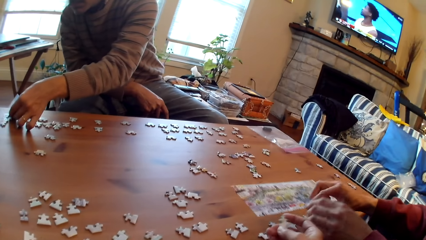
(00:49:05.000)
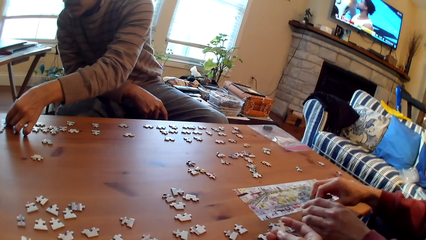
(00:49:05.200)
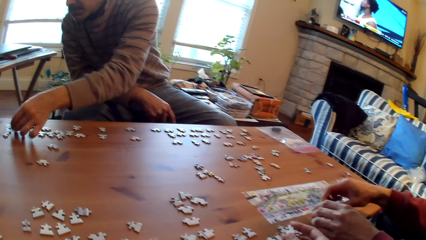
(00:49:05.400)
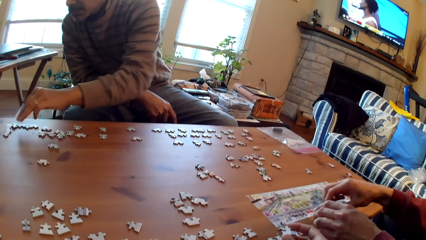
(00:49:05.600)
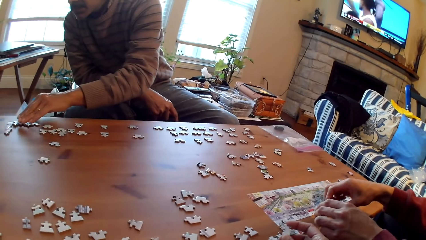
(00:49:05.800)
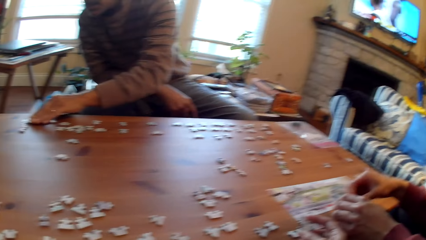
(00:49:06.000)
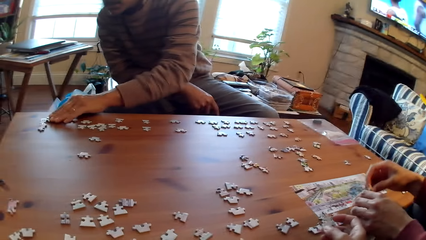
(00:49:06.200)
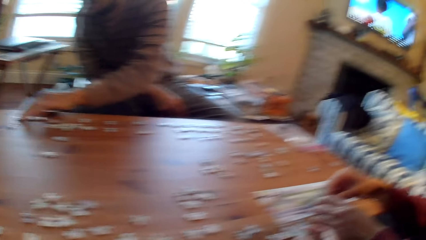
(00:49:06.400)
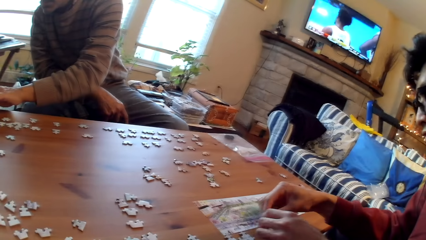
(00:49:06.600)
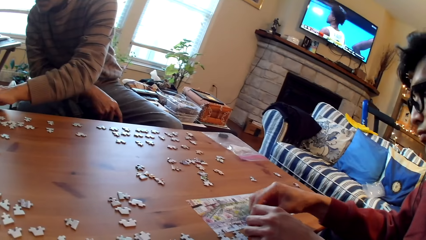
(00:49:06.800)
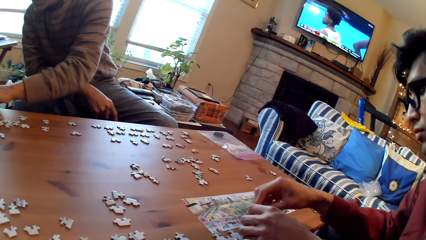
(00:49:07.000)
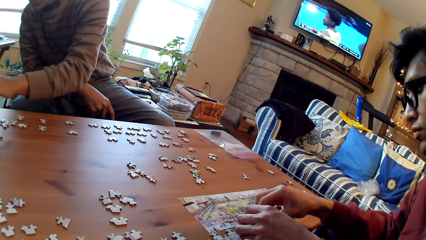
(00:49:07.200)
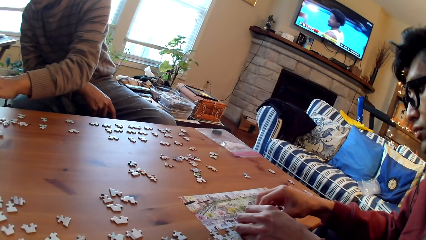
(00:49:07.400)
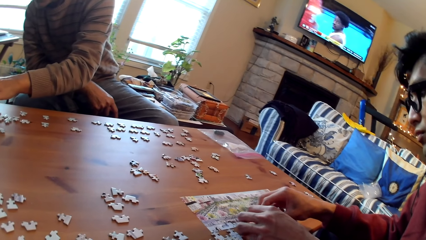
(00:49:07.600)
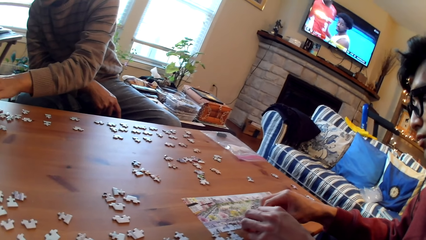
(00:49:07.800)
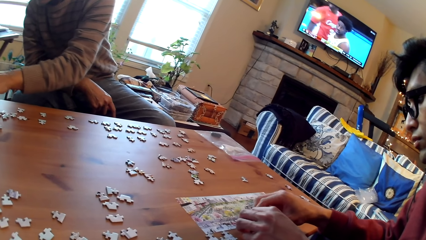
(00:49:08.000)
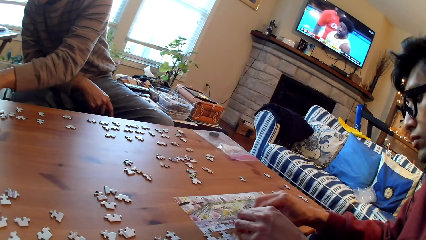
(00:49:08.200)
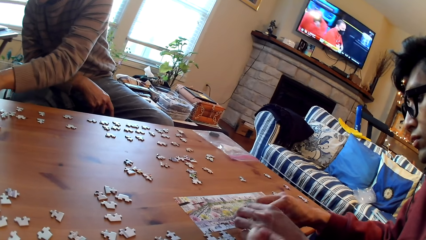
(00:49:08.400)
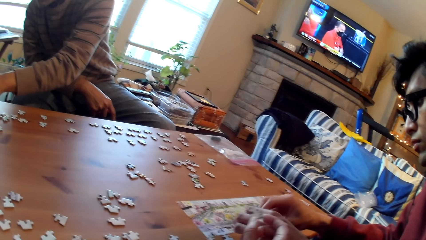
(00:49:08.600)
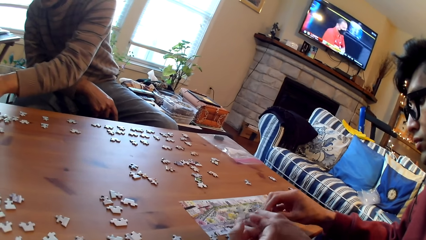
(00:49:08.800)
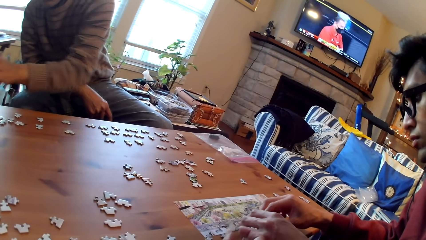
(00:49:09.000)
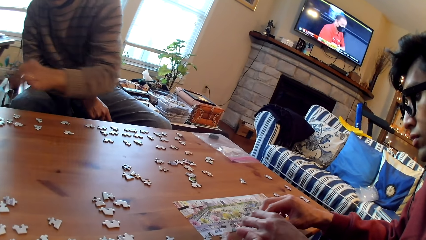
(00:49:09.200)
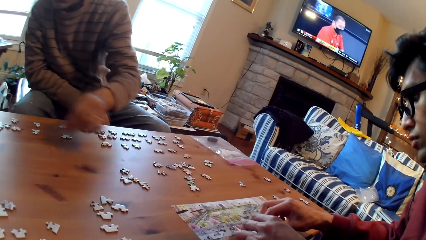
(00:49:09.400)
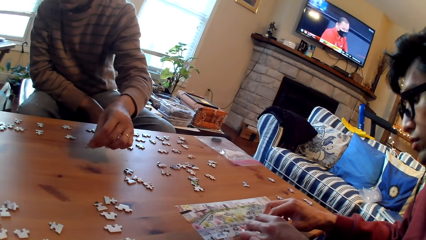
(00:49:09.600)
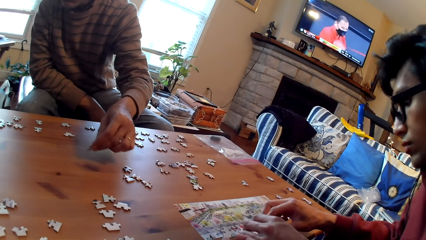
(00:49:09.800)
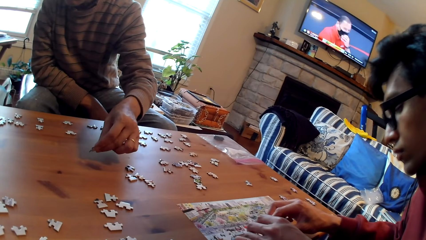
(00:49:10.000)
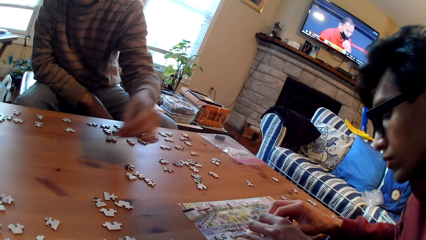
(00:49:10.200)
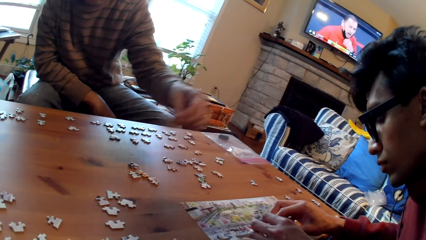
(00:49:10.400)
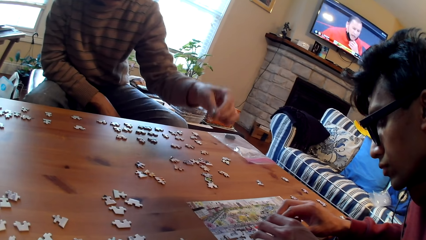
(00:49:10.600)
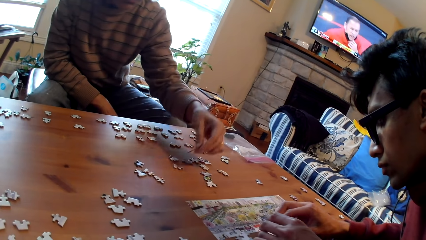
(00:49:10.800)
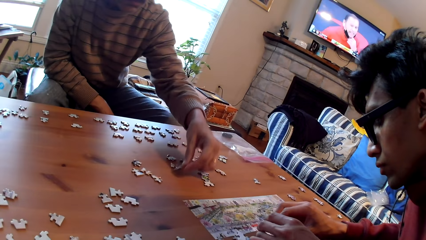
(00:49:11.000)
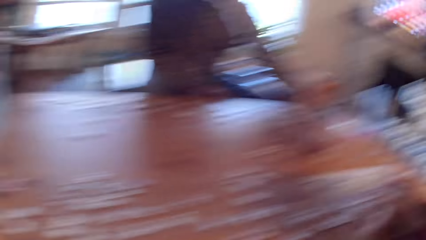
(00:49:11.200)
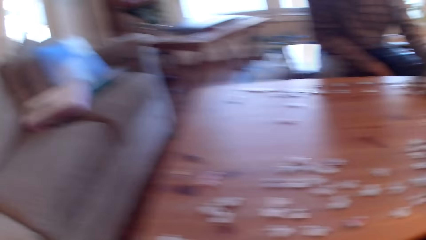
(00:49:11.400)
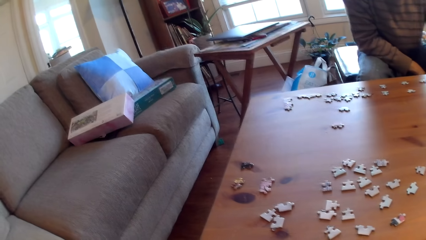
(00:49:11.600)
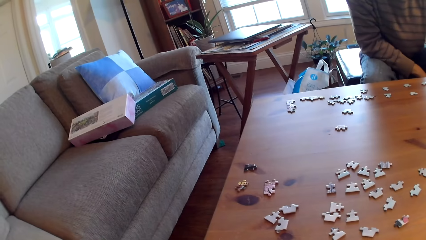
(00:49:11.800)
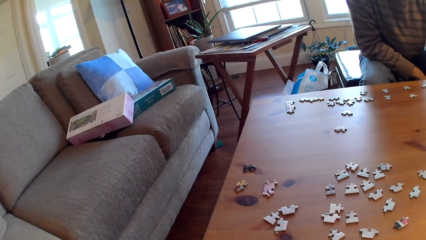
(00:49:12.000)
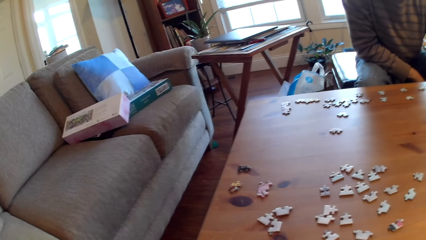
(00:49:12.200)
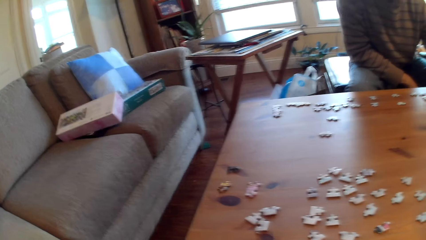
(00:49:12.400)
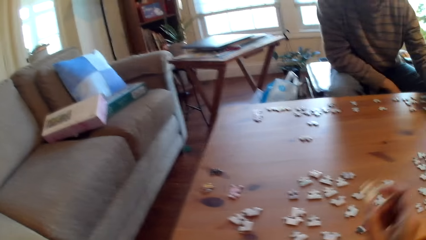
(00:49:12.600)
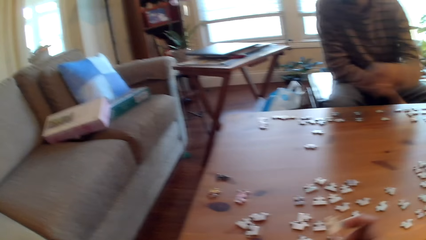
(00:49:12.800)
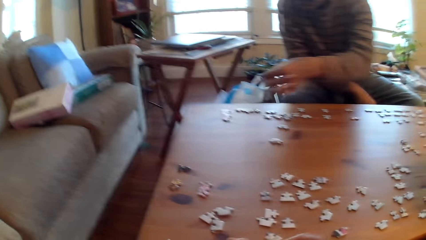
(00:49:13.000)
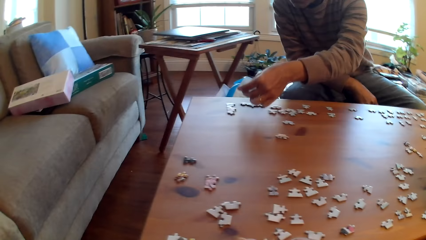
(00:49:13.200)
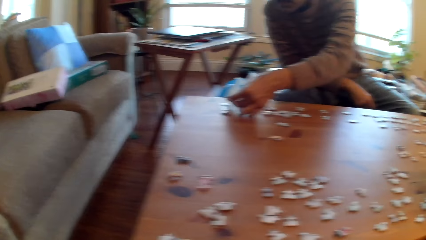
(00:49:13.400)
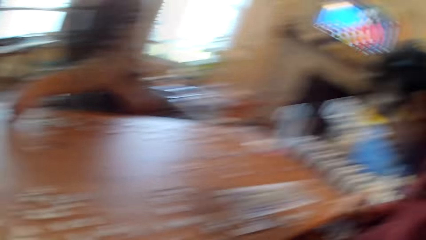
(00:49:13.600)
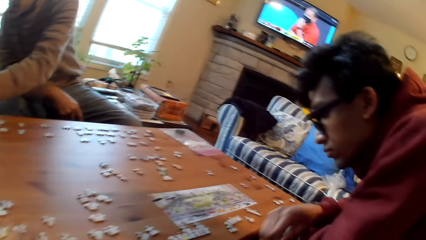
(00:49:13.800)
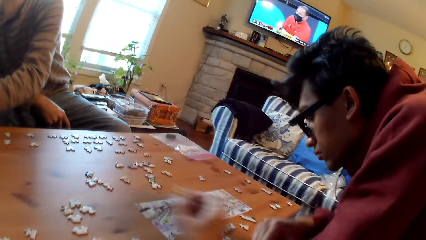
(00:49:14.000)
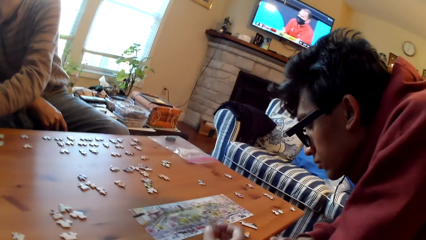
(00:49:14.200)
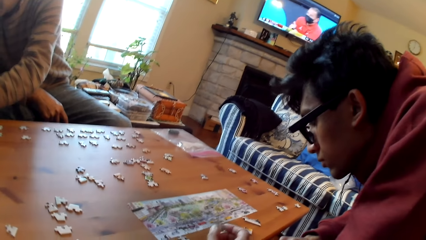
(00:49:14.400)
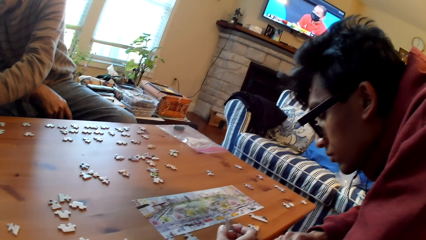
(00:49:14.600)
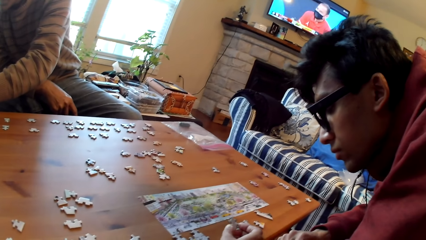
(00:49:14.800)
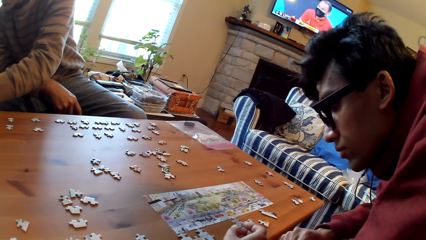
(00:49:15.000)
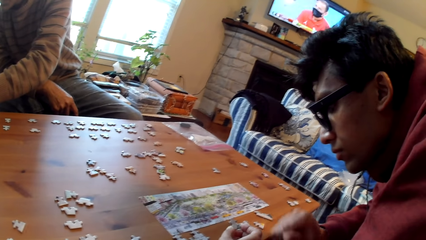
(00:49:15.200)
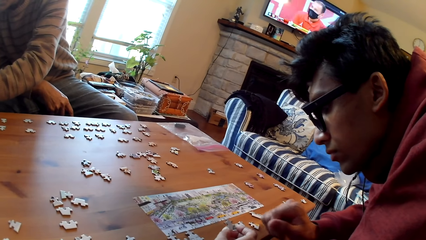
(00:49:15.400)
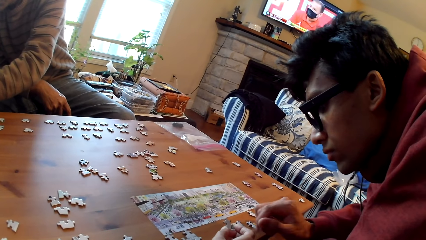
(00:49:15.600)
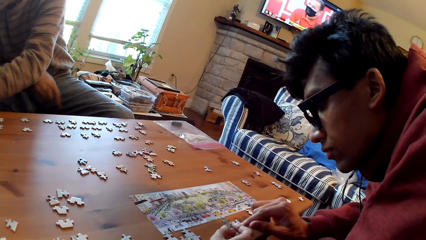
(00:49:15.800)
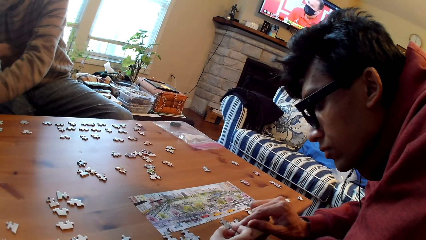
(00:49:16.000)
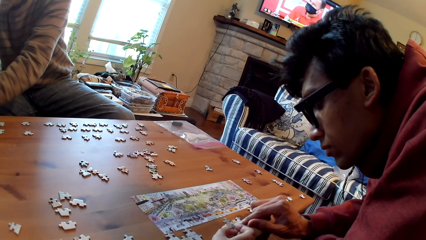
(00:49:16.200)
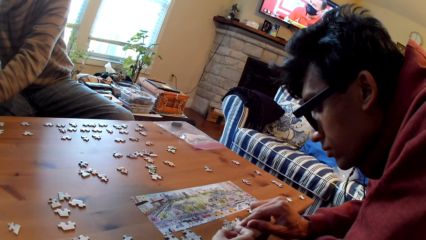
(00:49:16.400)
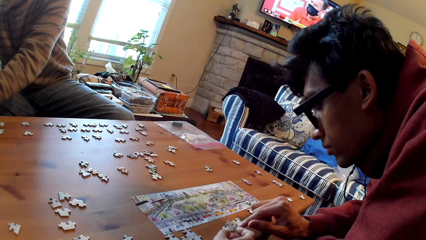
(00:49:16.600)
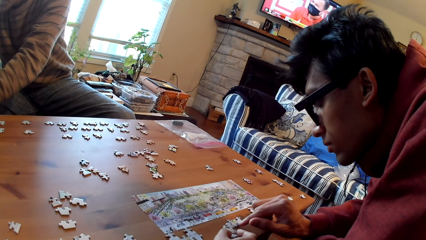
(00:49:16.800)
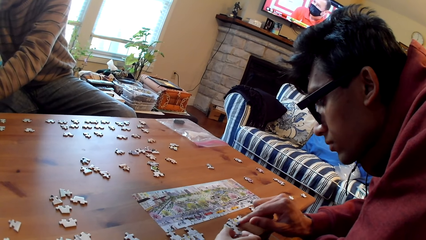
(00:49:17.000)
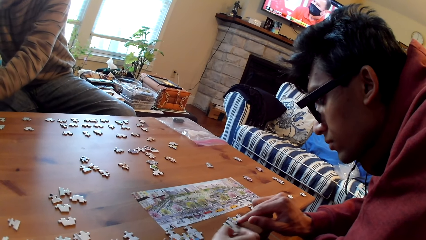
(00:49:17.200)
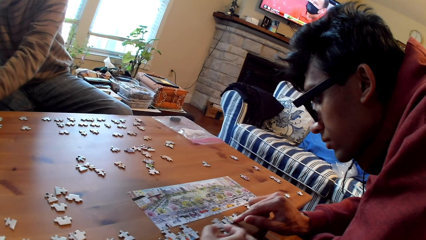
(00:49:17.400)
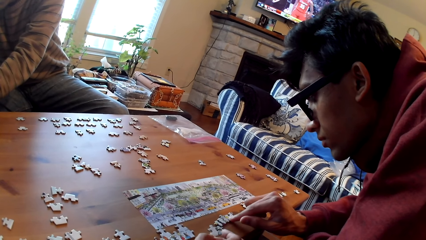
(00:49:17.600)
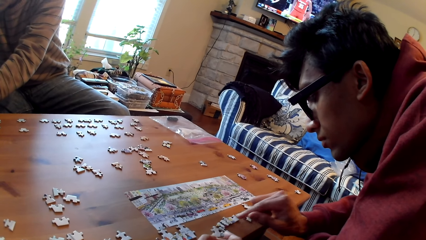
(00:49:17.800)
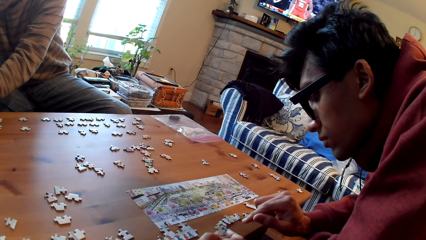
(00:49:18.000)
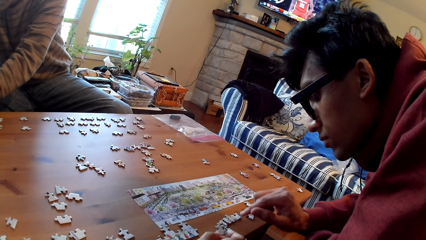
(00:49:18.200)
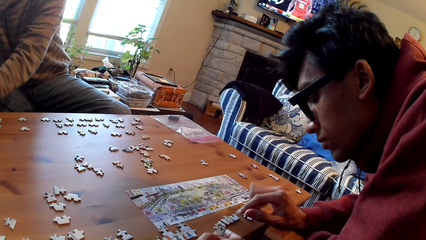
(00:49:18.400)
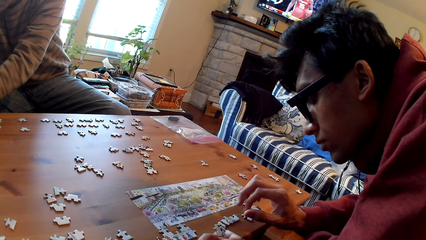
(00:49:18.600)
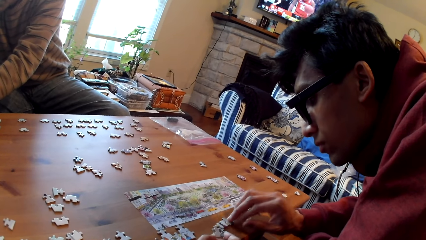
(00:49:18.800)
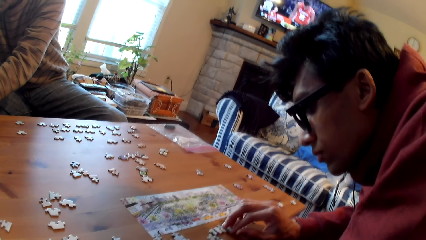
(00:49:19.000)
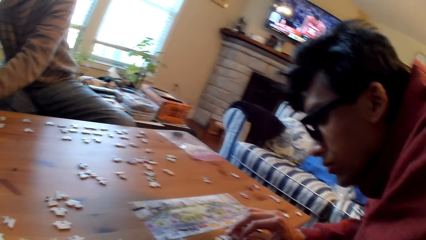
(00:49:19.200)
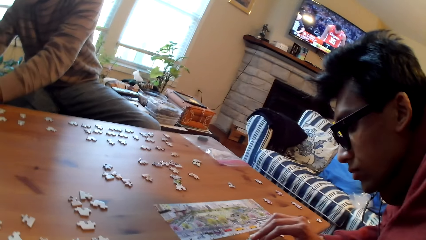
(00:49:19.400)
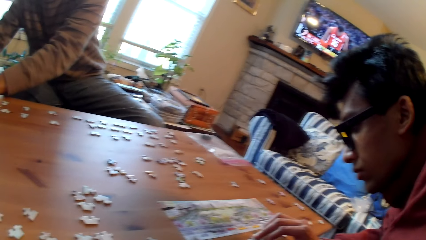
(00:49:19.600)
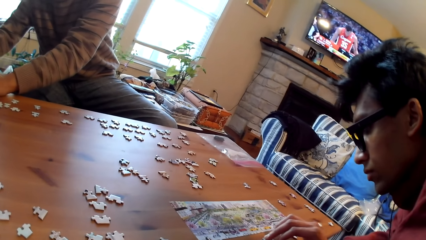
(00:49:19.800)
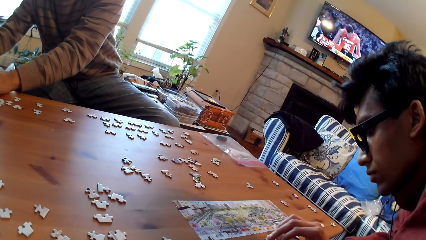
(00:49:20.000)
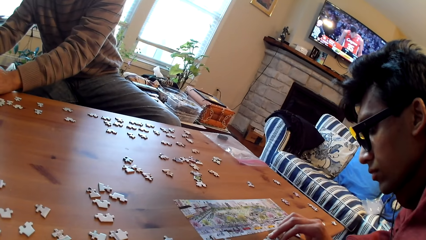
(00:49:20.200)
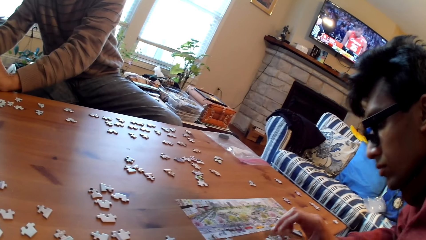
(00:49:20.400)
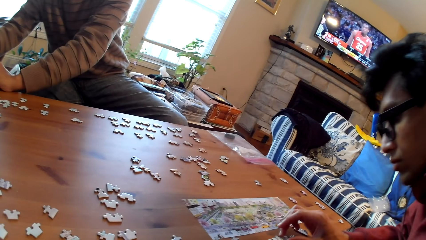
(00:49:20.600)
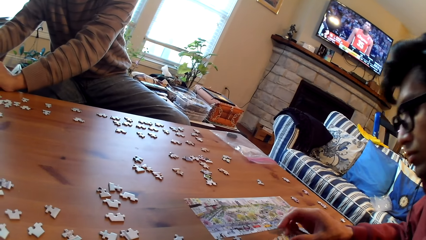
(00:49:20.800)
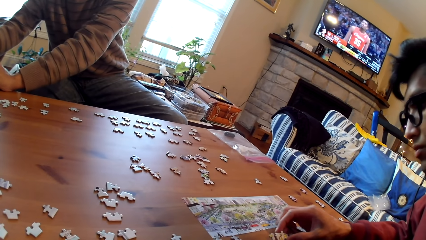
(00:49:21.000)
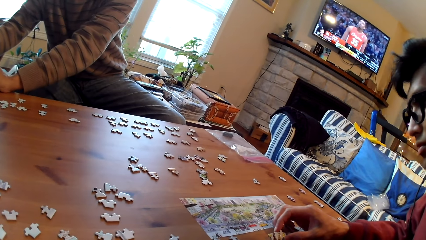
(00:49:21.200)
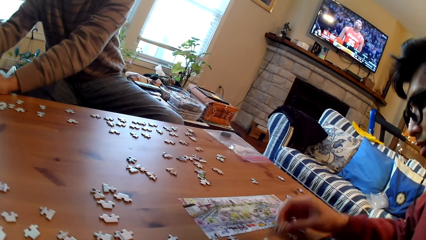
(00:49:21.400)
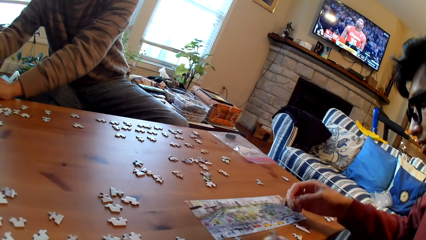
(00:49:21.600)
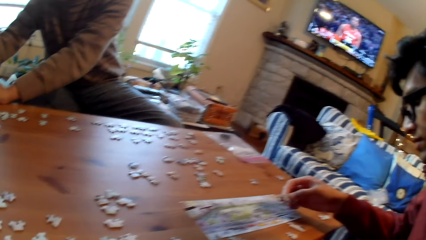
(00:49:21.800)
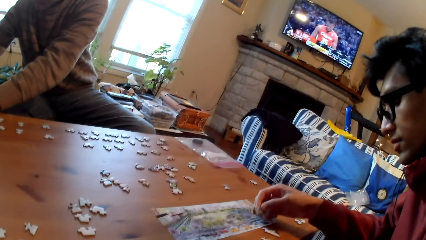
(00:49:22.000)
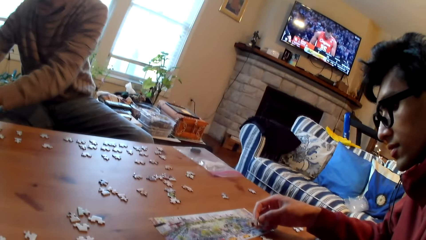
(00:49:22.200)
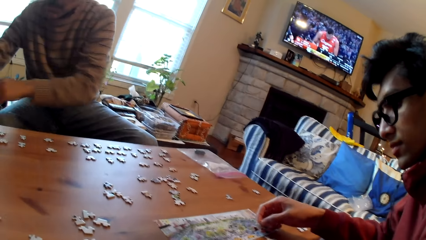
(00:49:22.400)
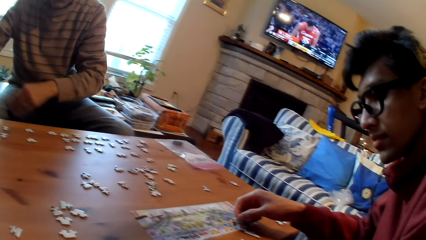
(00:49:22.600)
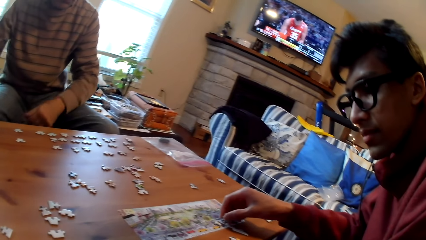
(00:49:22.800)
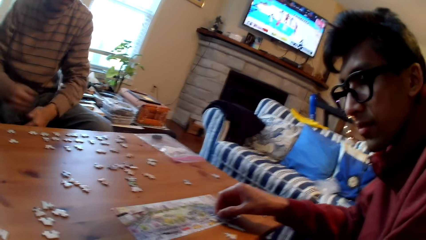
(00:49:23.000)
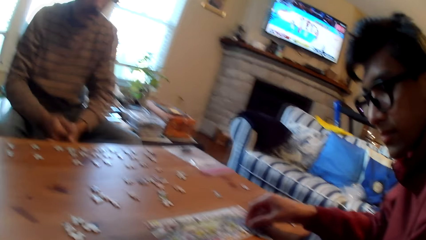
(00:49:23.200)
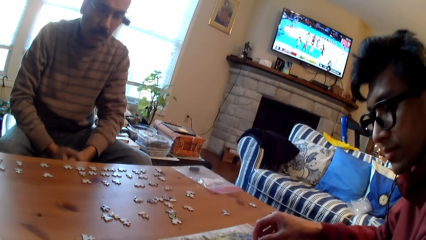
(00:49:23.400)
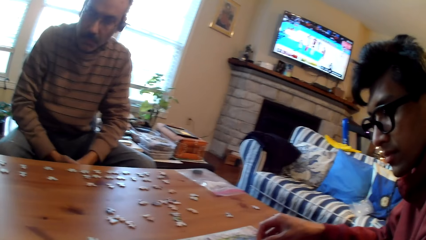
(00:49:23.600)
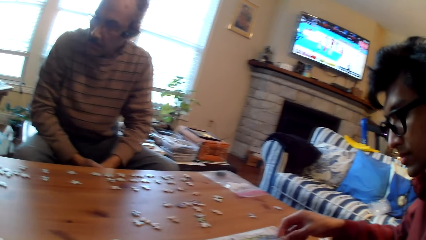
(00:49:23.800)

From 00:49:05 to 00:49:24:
A man places a card on the table. A person moves the puzzle pieces on the table. Another man fixes cards on the table. The first man places a card on the table. The camera wearer looks around the table. He stares at the puzzle pieces on the table. He holds a card on his hands.
